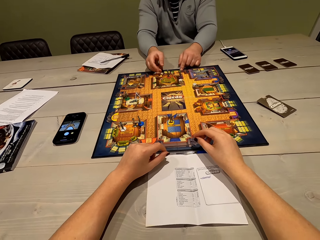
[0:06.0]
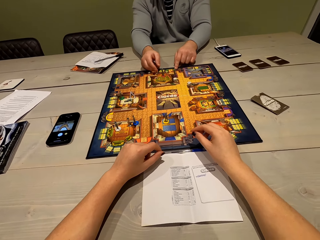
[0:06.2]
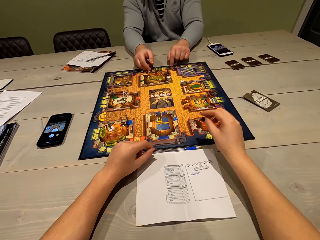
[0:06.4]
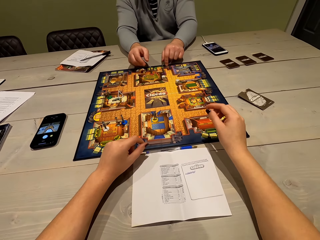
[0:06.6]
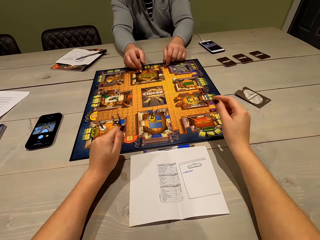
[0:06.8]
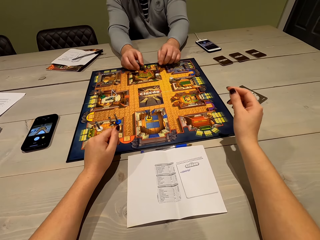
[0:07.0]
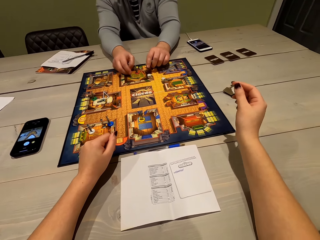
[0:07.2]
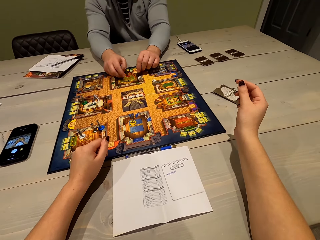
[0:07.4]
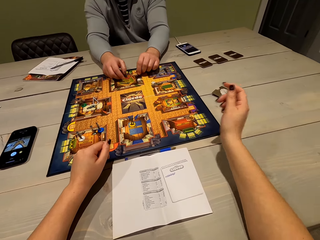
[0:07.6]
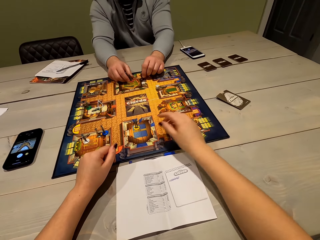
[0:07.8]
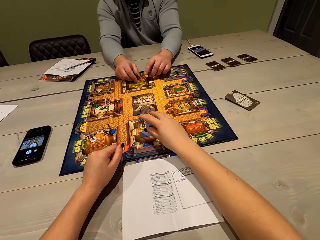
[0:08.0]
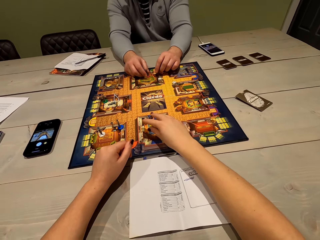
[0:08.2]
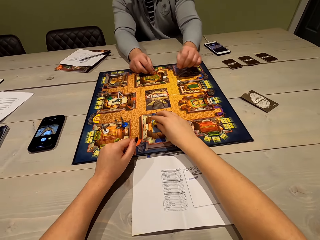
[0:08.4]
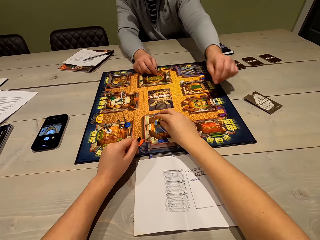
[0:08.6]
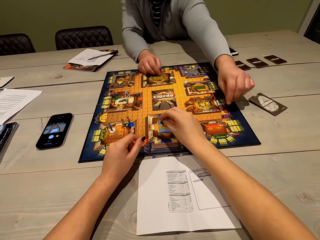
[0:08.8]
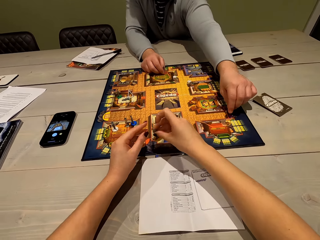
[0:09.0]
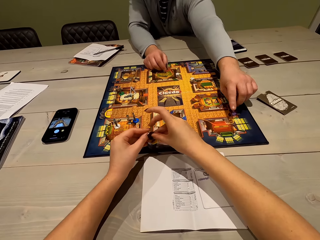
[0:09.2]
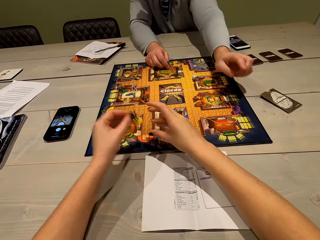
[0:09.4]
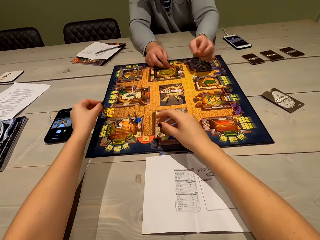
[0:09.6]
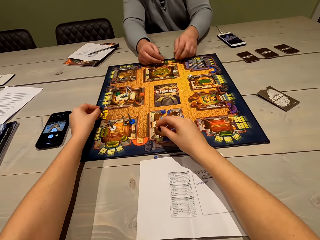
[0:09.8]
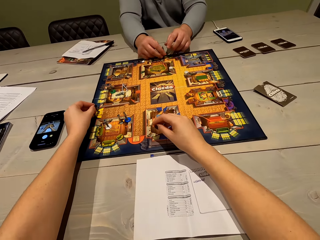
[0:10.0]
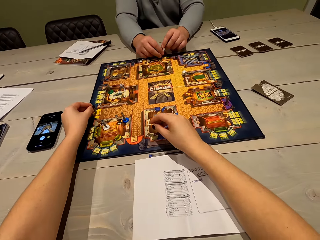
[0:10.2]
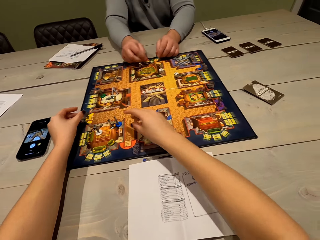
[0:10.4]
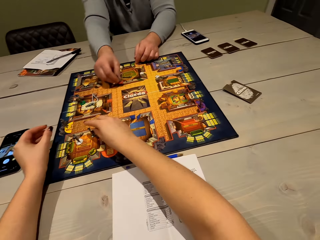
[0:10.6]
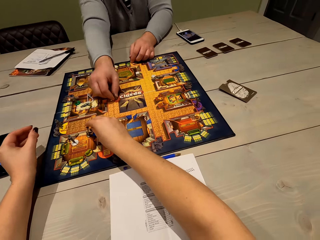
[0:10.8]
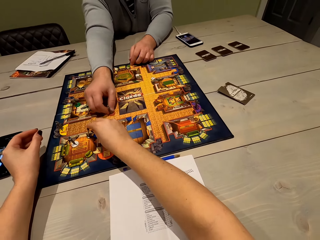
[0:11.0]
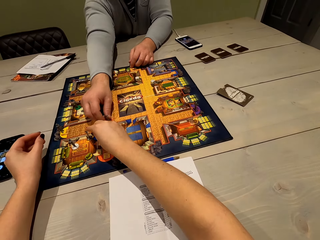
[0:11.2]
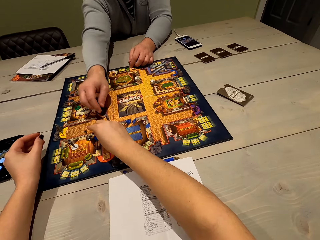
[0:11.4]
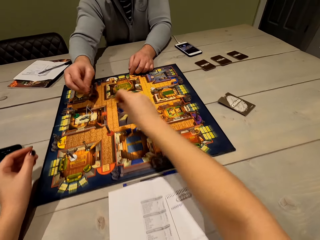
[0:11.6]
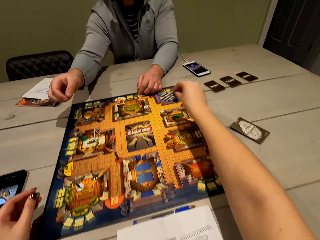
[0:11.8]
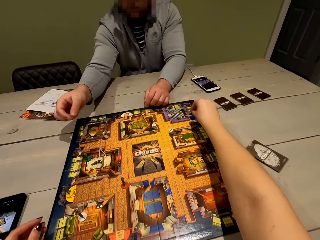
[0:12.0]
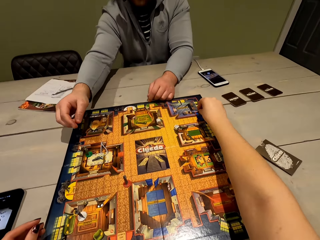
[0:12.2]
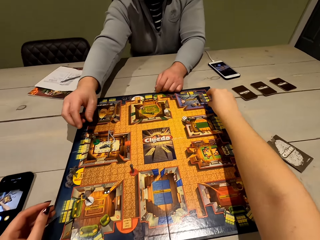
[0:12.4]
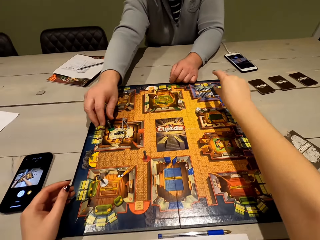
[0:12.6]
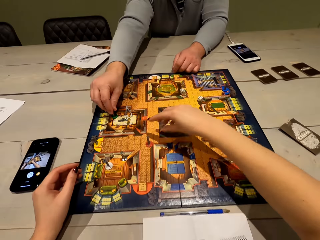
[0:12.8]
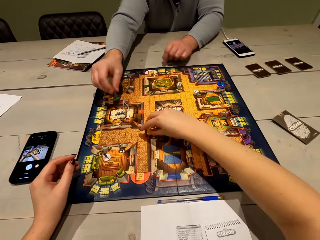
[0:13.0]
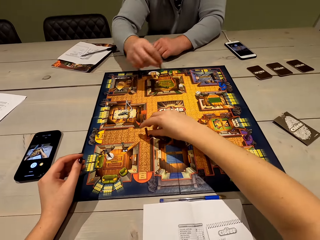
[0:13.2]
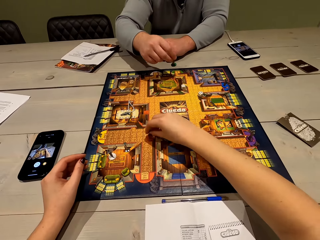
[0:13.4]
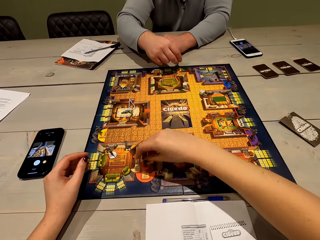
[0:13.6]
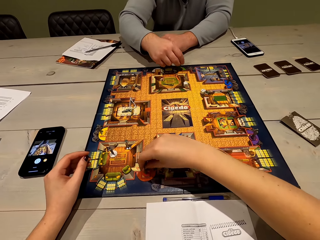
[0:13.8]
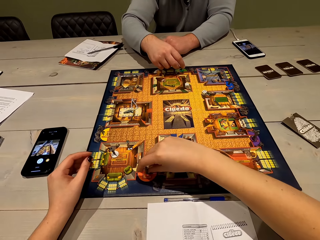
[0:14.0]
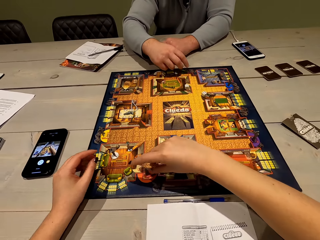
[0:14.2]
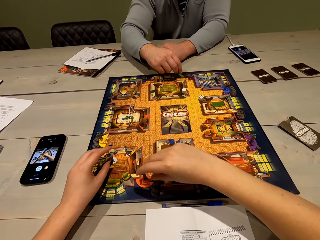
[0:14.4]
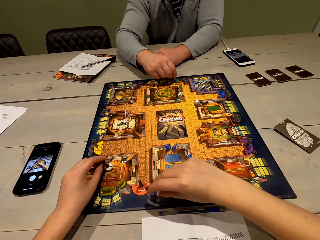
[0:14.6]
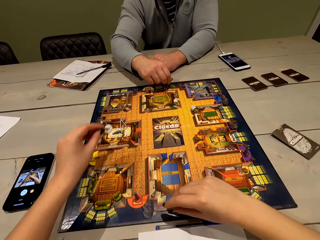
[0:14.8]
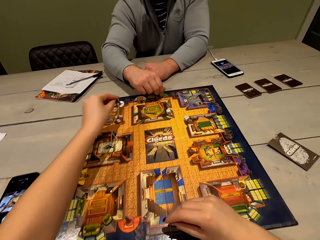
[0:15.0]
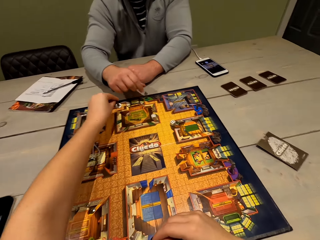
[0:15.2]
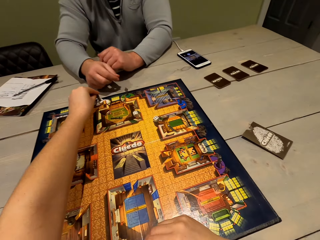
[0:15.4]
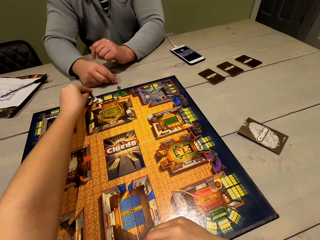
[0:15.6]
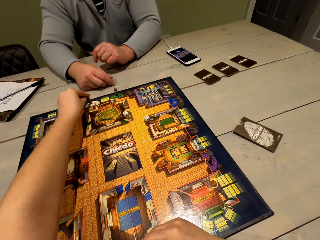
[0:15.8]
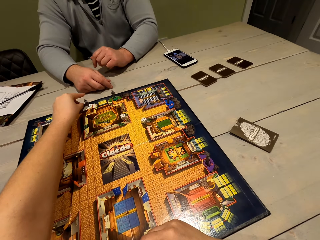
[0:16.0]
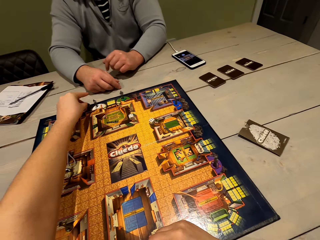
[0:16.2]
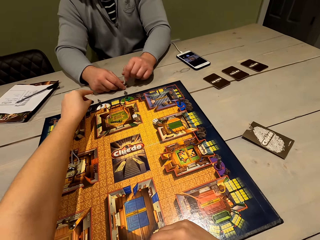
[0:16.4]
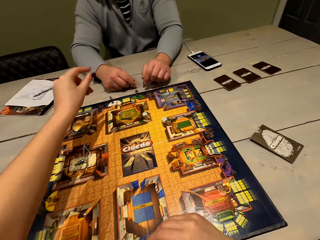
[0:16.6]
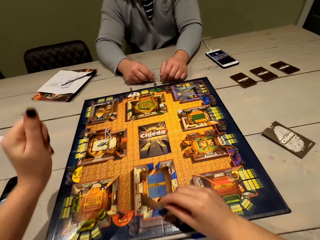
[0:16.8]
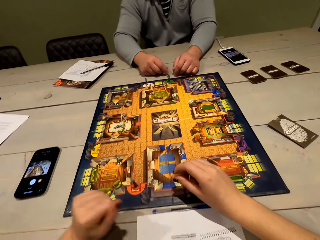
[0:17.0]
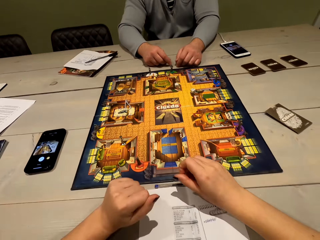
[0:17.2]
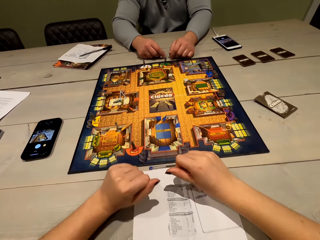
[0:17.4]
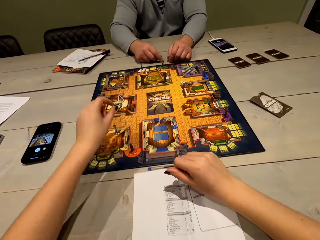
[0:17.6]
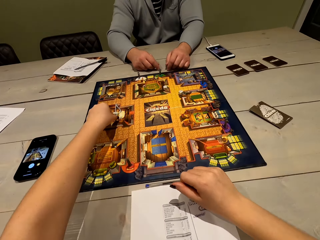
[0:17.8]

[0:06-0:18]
A person picks up a cluedo game piece or ludo token. The camera wearer picks up the cluedo game piece. The person puts the cluedo game piece on the board and picks the ludo token. The camera wearer puts the cluedo game piece on the board and picks up the cluedo game piece. The person places the ludo token. The camera wearer puts the cluedo game piece on the board. The person picks up the cluedo game piece. The camera wearer picks up the cluedo game piece. The person puts the cluedo game piece on the board. The camera wearer puts the cluedo game piece on the board, picks up the cluedo game piece, and puts the cluedo game piece on the board.

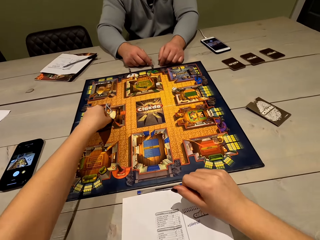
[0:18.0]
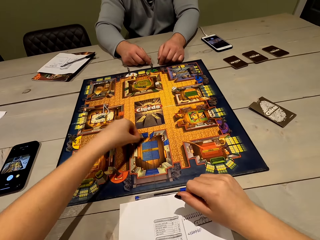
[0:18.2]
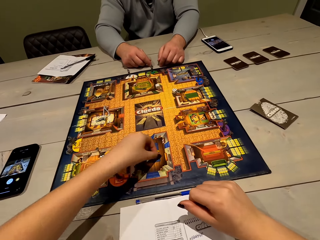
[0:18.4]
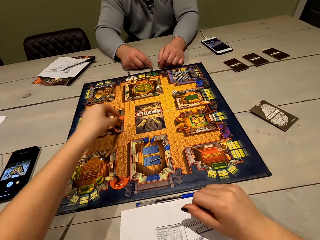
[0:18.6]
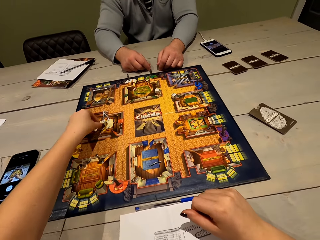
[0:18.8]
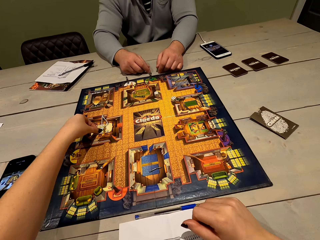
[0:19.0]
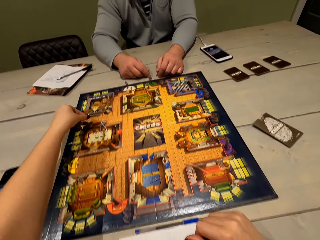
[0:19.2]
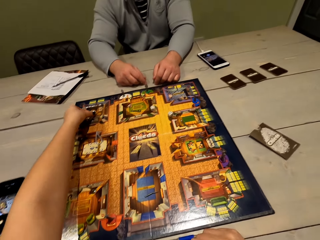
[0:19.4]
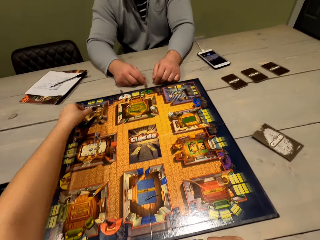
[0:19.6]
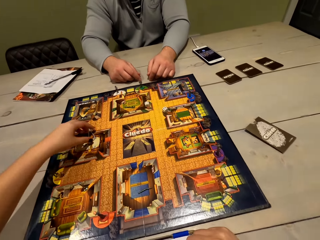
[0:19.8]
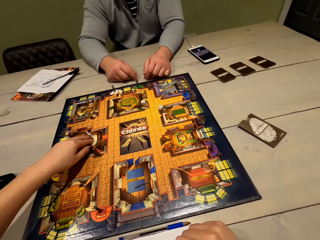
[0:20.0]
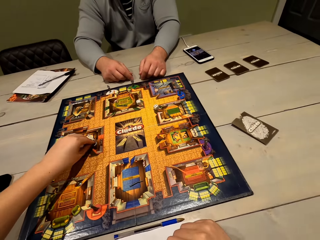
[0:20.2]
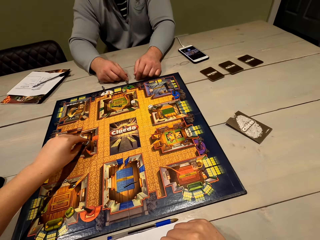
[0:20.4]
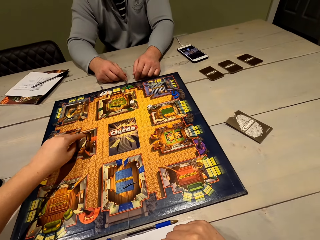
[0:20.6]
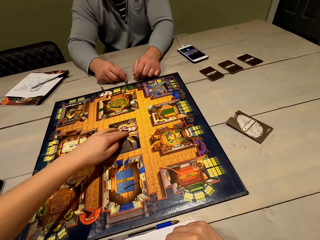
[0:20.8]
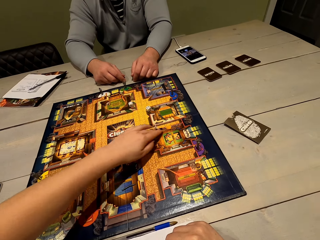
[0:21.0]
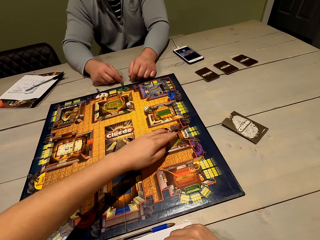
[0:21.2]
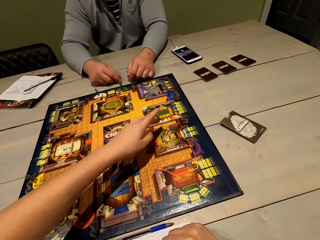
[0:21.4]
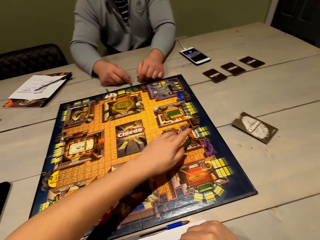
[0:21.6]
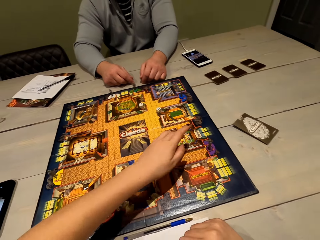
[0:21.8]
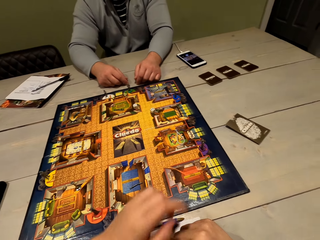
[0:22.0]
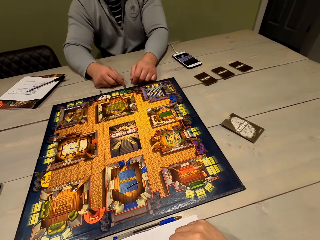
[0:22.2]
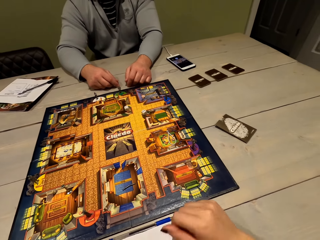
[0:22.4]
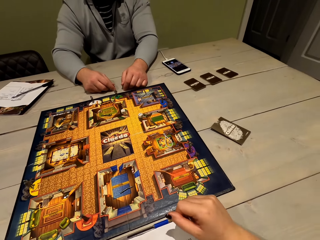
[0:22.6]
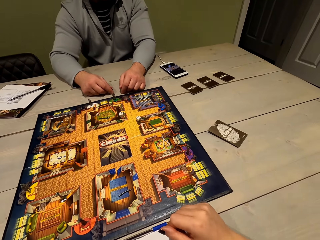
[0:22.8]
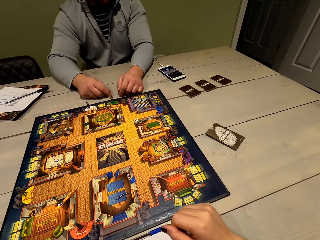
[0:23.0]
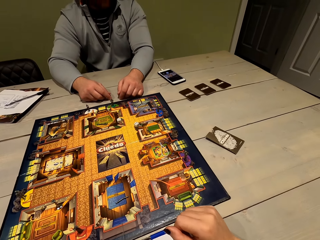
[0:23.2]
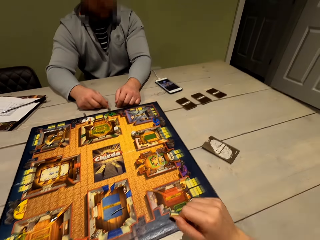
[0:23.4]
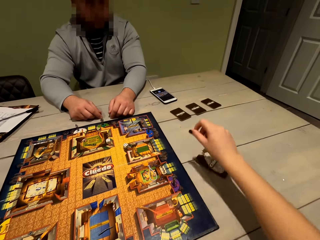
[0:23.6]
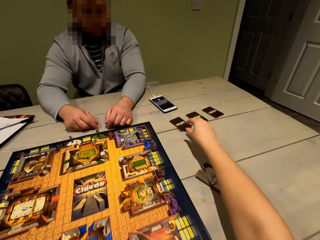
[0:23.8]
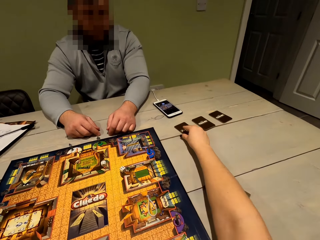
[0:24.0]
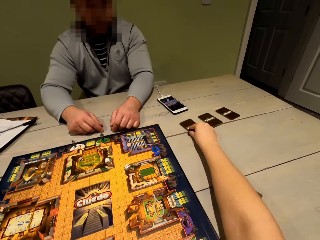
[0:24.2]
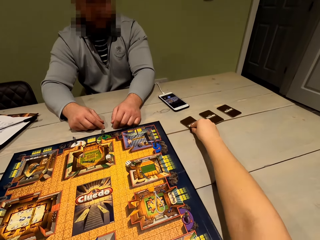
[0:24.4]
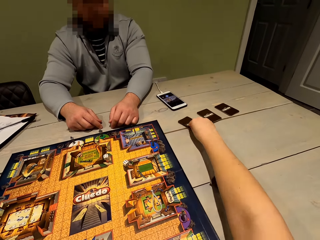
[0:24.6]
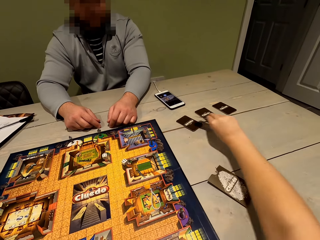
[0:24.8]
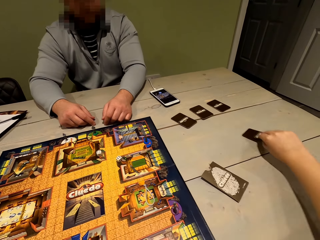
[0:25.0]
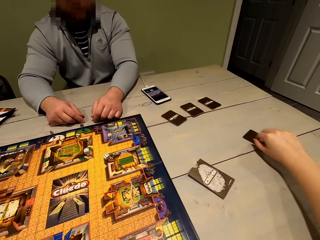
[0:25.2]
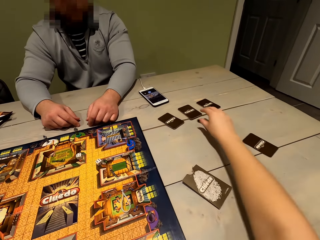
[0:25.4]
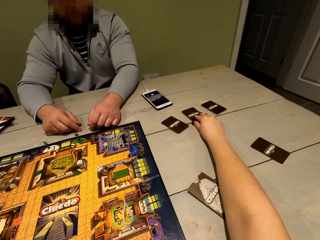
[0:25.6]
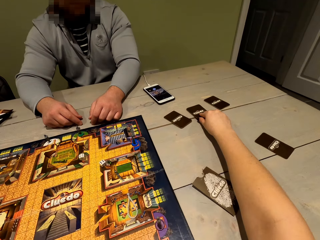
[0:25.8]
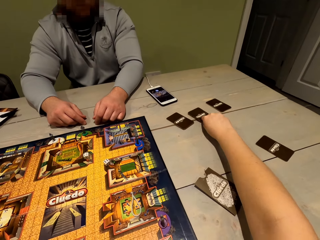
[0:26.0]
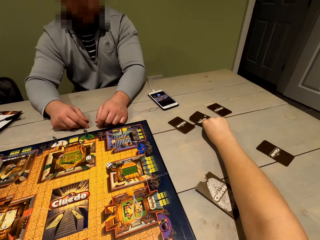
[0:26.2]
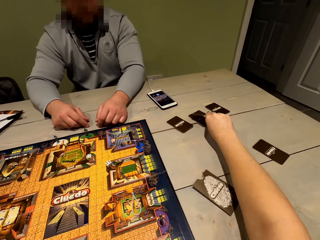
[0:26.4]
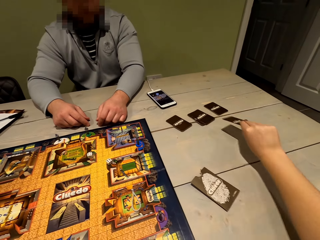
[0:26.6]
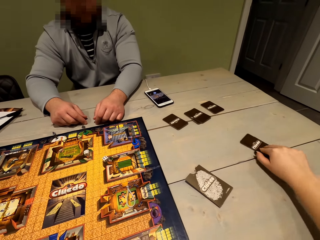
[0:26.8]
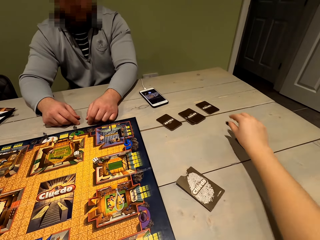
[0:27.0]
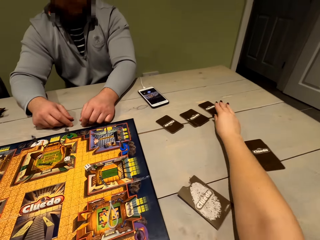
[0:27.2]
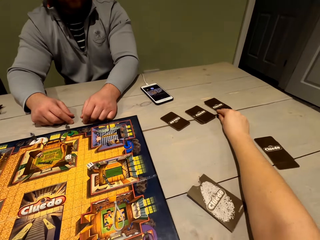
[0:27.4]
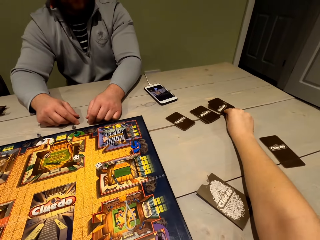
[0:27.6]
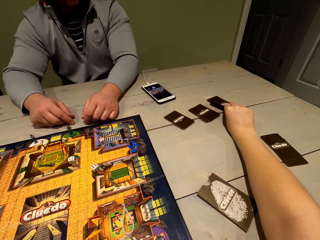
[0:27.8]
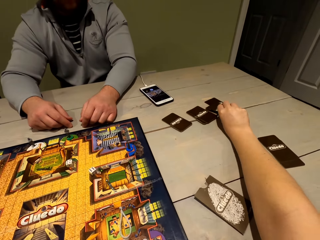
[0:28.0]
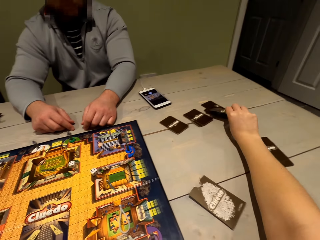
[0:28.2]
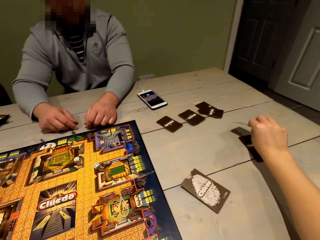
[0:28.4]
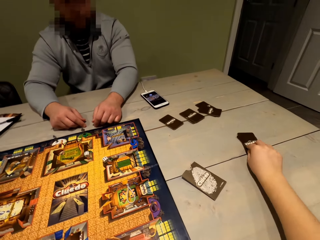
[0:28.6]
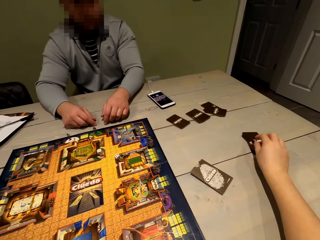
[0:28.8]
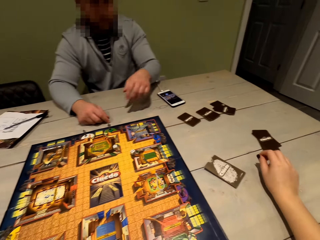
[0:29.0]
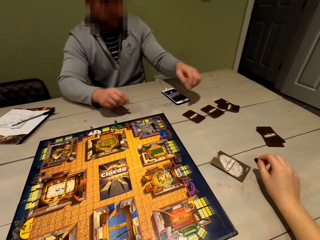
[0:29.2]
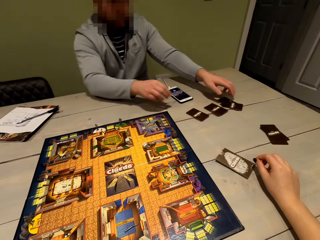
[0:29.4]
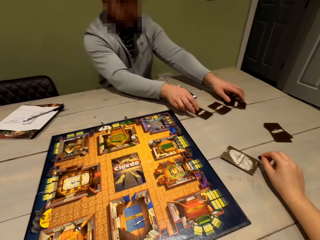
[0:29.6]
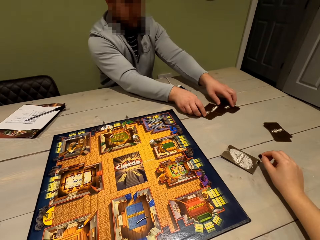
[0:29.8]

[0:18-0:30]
The camera wearer moves the cluedo game piece or ludo token. They pick the ludo token, place the ludo token, pick up the cluedo game piece, and put the cluedo game piece on the board. They pick the ludo token, move the cluedo game piece, and place the ludo token. They move cards from the table. They pick a card and place the card on the table. They pick the card and place the card on the table. They pick the card and place the card on the table.
